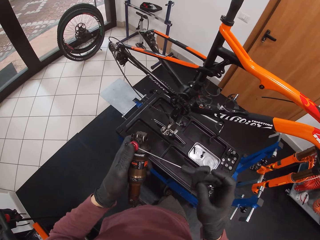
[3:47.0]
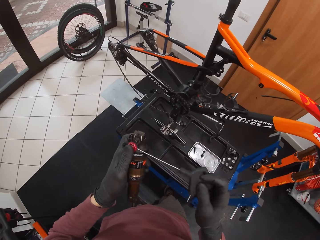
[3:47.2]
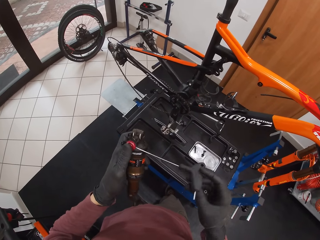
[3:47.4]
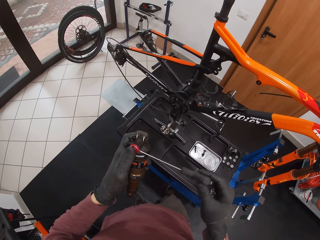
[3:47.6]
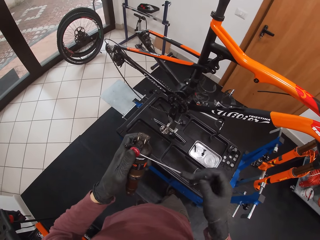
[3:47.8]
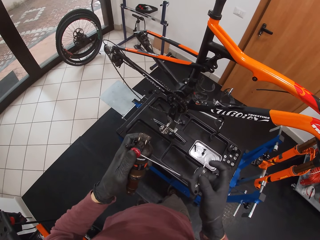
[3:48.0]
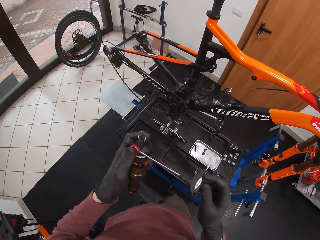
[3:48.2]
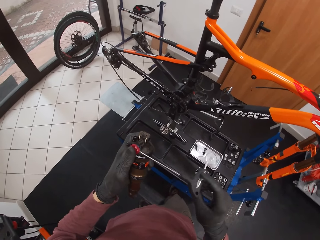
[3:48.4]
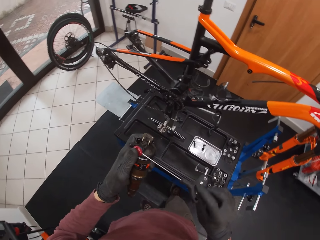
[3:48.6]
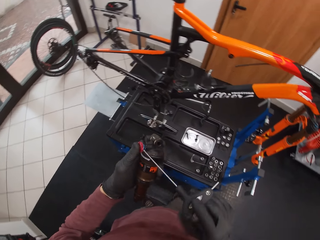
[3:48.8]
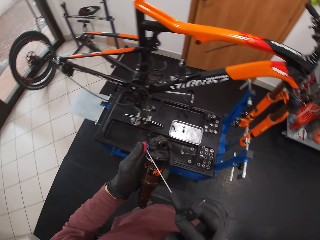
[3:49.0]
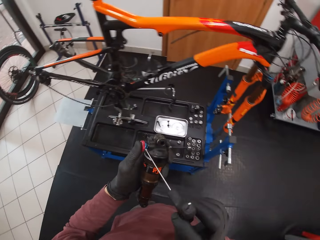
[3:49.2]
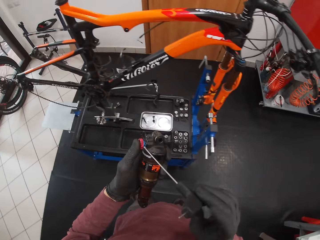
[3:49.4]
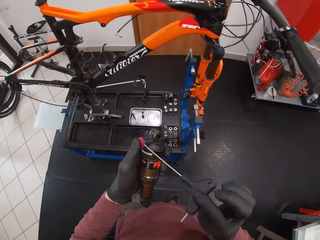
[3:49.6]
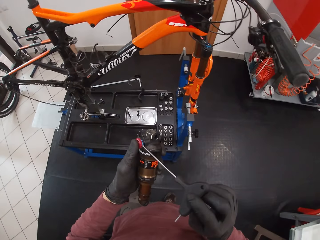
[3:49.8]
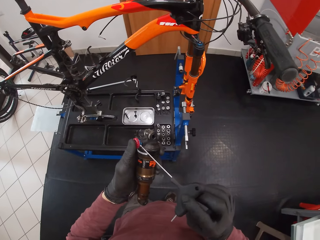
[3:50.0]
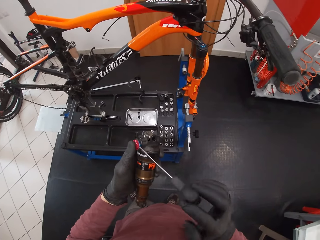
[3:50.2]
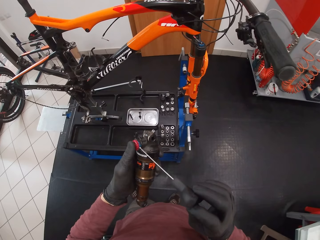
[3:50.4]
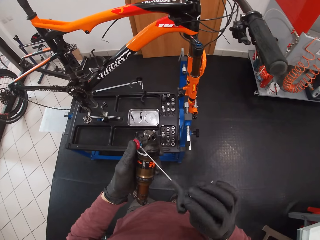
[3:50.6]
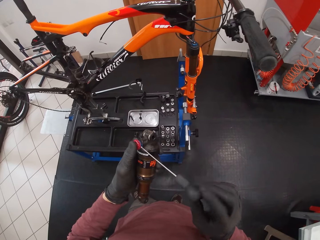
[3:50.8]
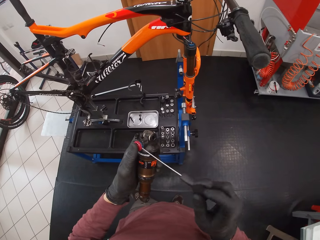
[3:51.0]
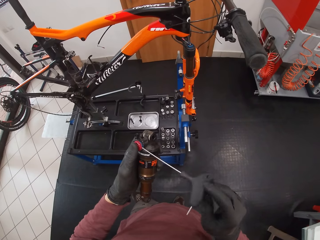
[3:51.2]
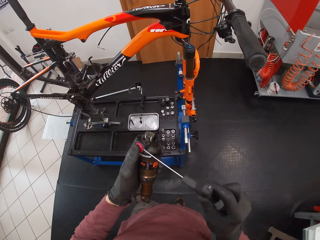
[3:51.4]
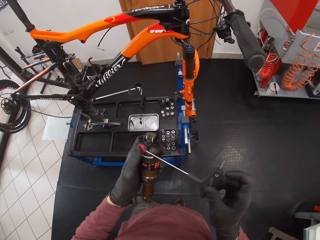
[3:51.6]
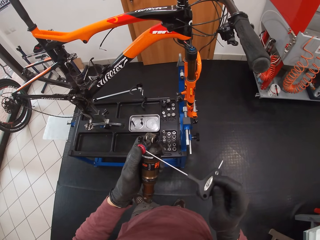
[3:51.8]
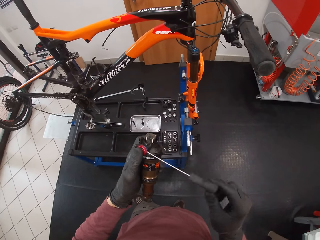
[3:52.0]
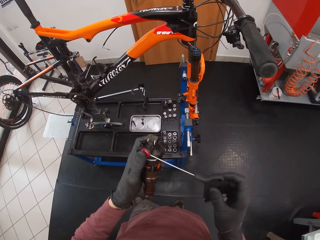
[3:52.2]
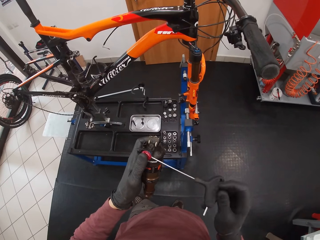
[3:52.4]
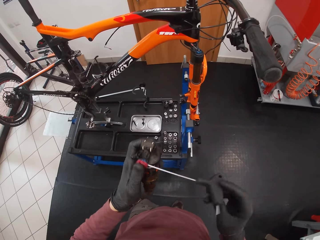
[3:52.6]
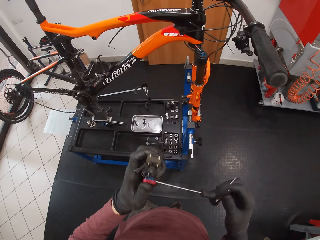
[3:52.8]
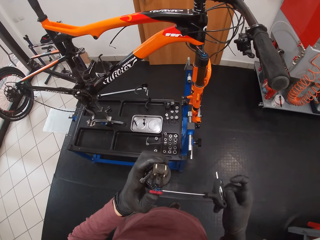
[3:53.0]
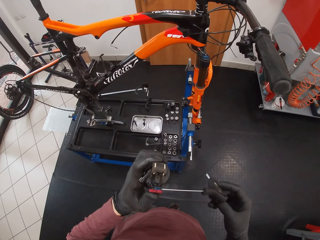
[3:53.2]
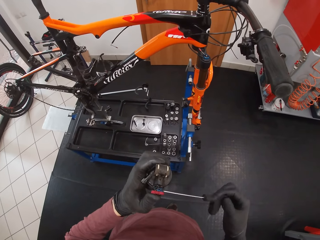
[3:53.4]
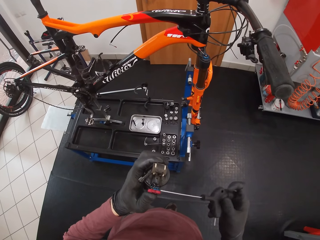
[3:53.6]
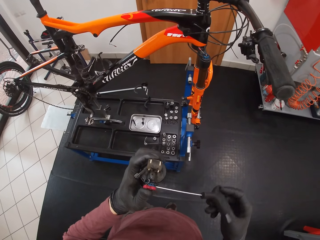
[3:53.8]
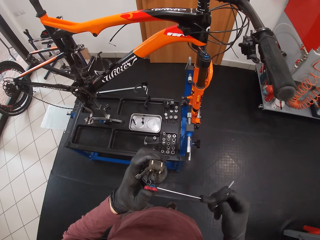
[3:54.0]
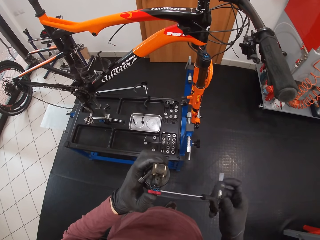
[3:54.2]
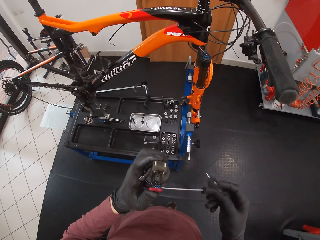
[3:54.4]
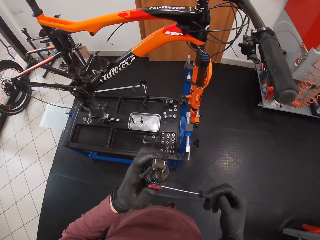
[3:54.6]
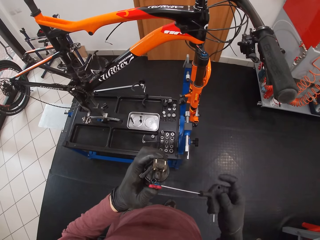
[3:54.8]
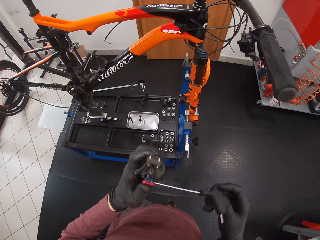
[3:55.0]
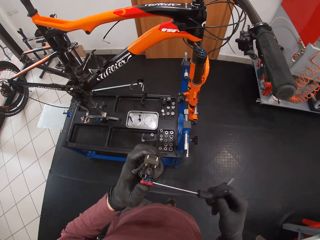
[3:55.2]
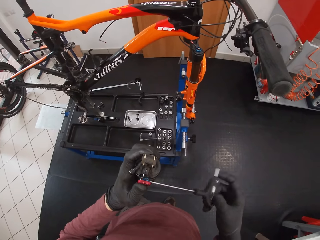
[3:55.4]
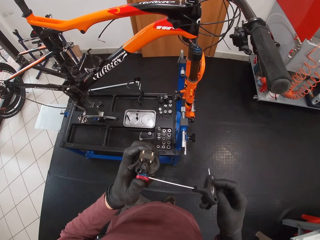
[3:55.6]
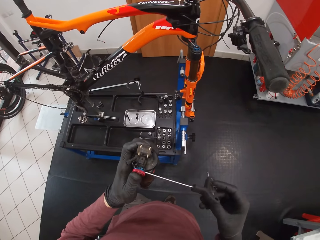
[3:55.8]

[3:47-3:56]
The camera wearer opens the screw with the Allen wrench.

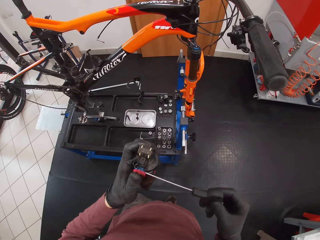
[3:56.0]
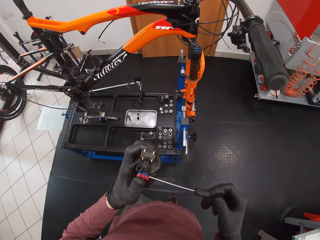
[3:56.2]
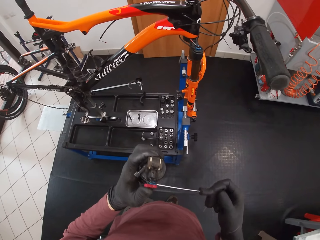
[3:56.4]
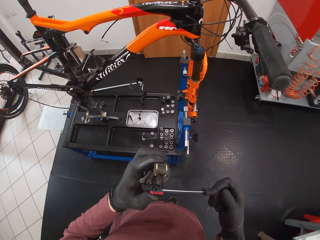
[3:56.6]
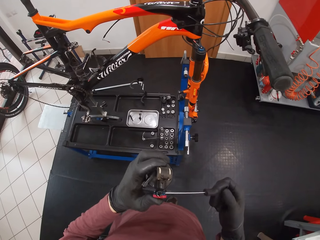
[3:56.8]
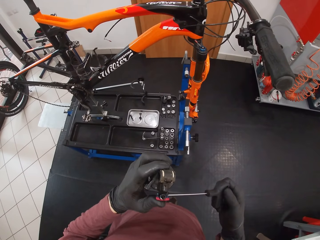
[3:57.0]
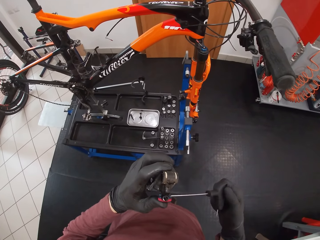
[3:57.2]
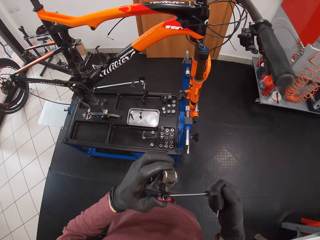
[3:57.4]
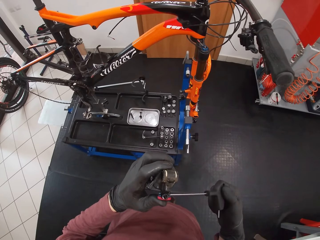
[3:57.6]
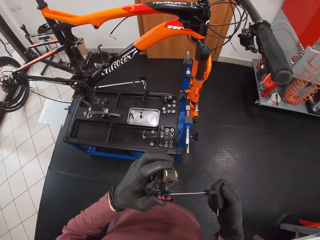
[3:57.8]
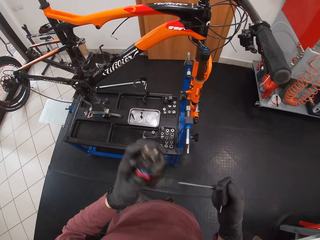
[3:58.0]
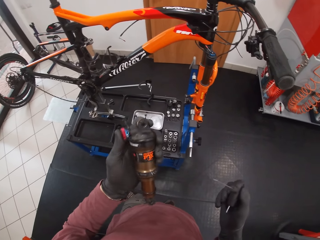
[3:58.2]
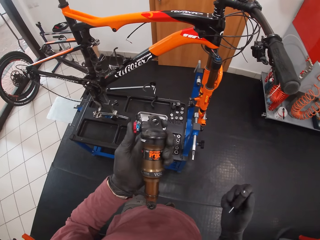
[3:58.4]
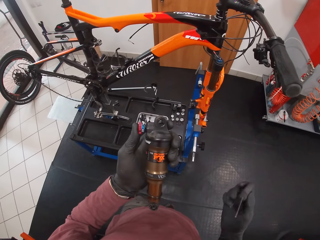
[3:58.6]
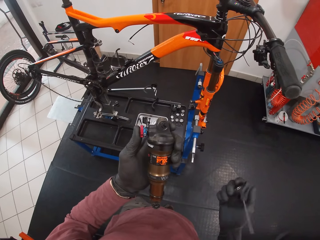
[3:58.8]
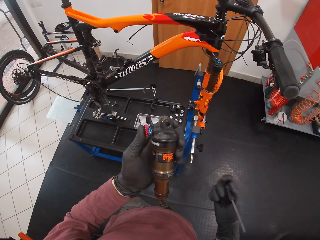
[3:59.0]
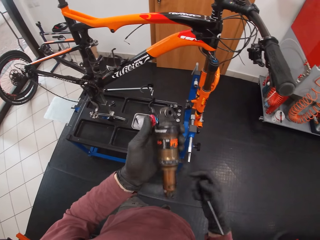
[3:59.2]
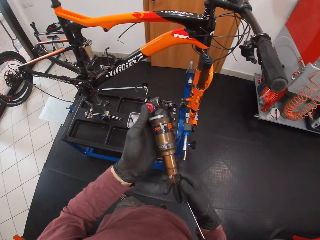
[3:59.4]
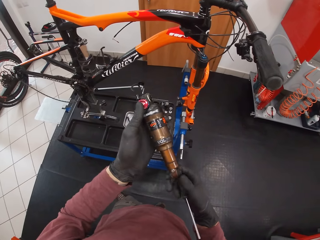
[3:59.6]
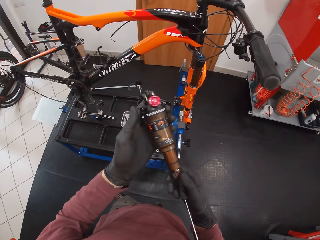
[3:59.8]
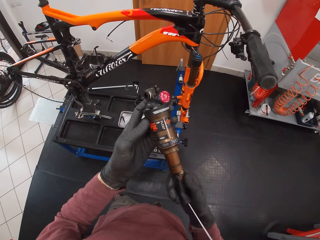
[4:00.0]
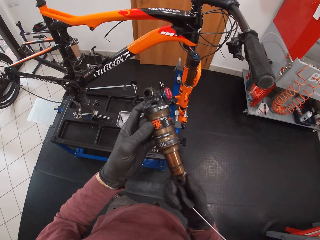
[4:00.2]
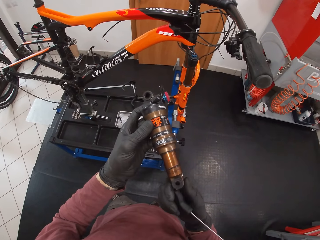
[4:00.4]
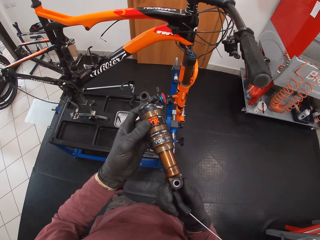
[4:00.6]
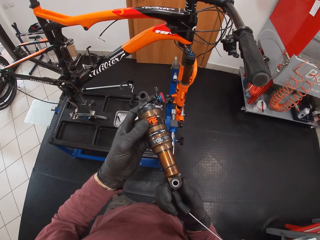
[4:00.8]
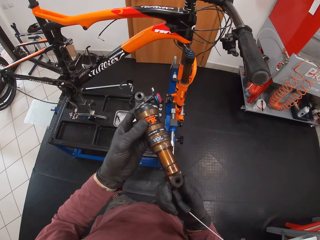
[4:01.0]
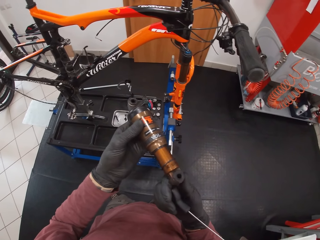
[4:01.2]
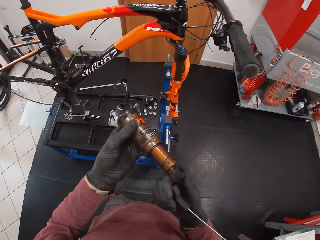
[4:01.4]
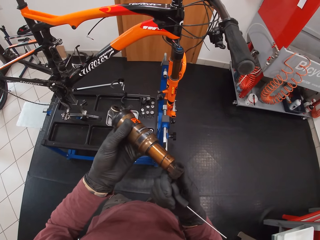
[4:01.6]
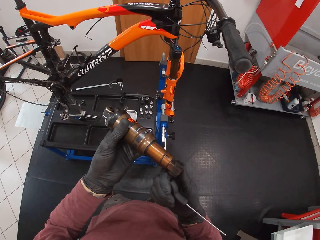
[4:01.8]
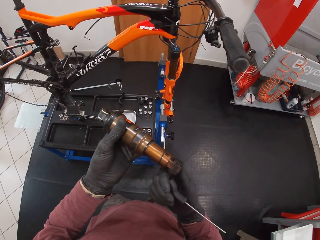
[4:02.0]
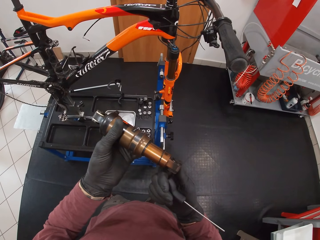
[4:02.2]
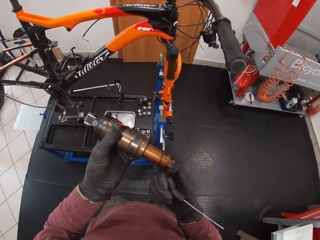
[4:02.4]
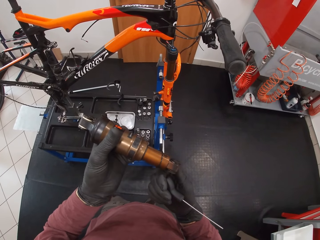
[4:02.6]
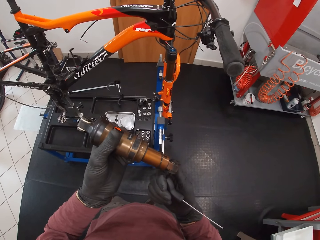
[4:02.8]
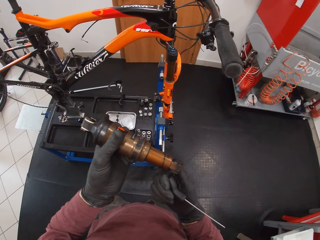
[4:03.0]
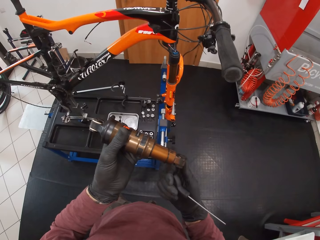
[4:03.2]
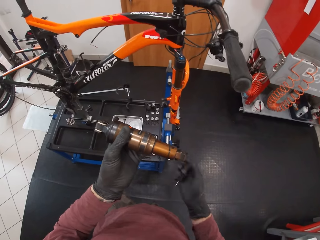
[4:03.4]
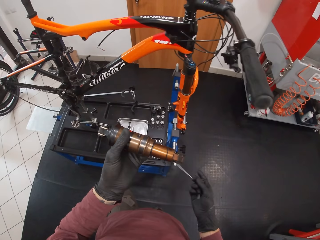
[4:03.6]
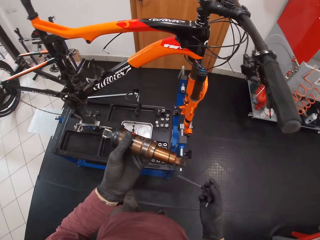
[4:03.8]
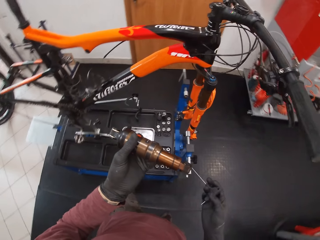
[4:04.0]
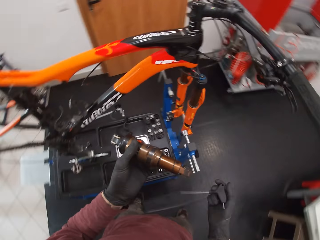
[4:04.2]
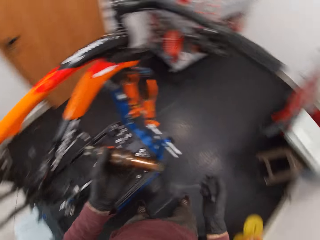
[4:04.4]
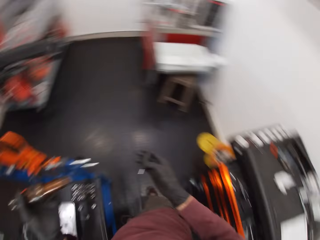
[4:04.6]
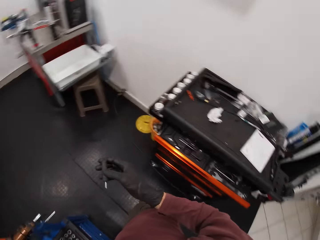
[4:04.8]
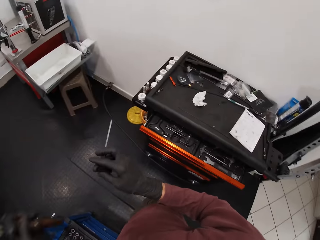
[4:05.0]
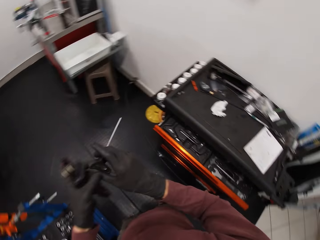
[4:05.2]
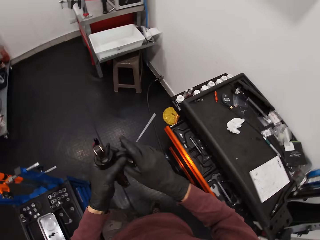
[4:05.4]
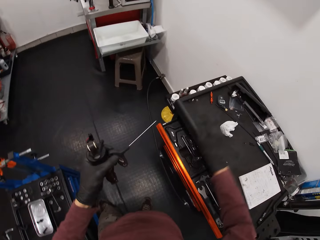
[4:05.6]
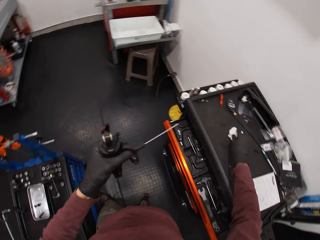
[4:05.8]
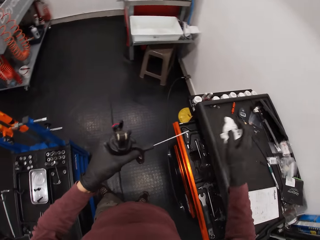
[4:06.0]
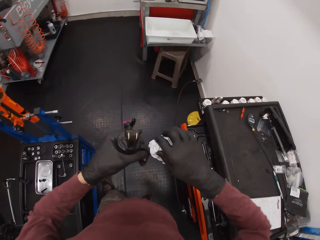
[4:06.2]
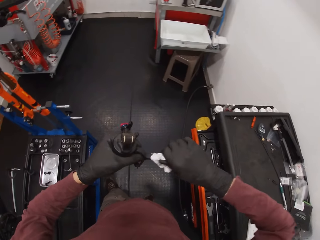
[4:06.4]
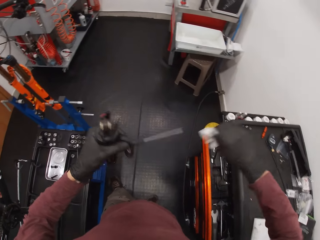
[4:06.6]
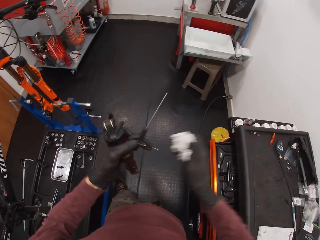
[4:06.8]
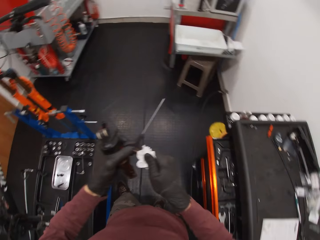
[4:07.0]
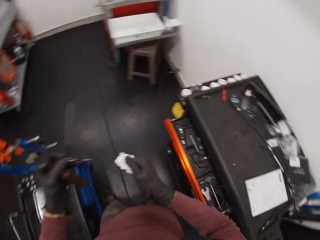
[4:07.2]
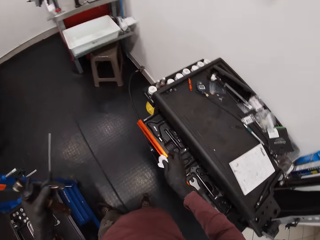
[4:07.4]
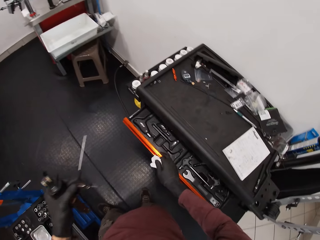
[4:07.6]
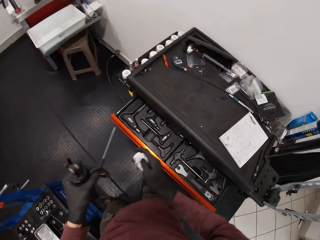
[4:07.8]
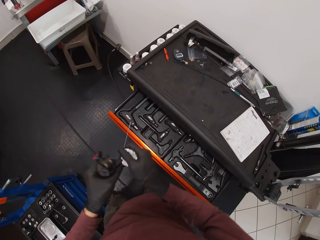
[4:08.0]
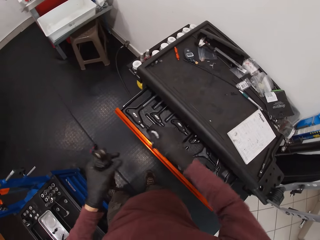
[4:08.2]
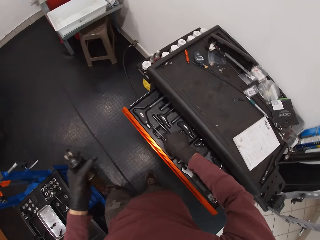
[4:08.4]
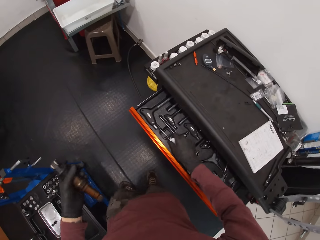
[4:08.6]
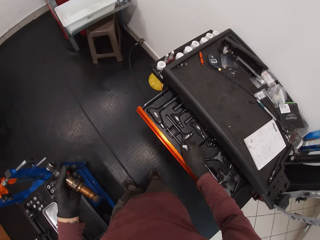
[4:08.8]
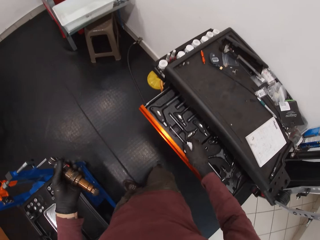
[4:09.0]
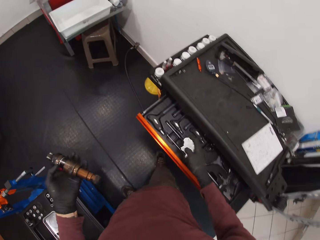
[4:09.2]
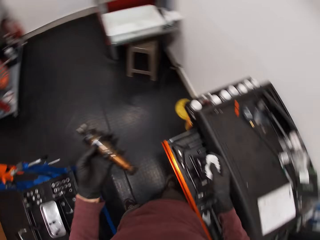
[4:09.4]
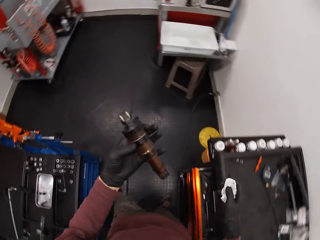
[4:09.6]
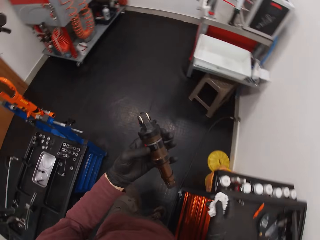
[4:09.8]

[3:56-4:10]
The camera wearer looks at something. He turns the fox float with both hands. He passes the T-handled hex wrench in his right hand to his left hand. He looks around. He picks up a piece of tissue paper from the top of the tool drawer with his right hand. He cleans the T-handled hex wrench in his left hand with the tissue paper in his right hand. He pulls open the tool drawer with his right hand. He passes the T-handled hex wrench in his left hand to his right hand. He drops the T-handled hex wrench in the tool drawer with his right hand.
